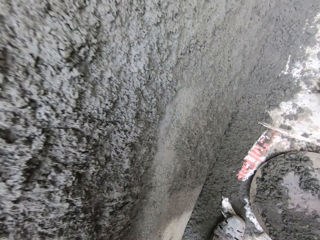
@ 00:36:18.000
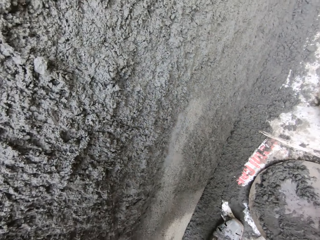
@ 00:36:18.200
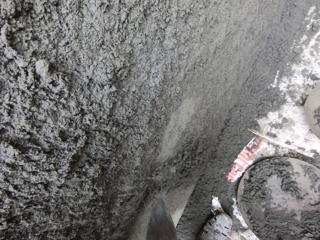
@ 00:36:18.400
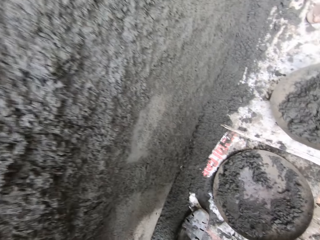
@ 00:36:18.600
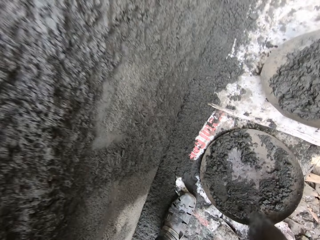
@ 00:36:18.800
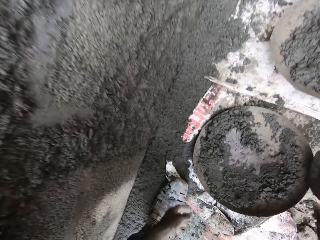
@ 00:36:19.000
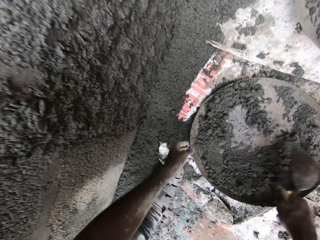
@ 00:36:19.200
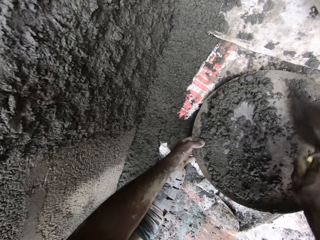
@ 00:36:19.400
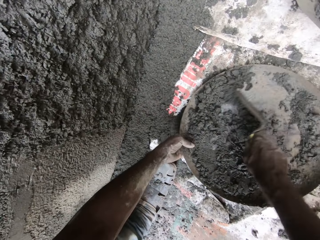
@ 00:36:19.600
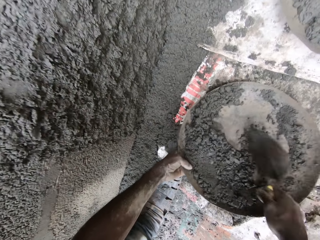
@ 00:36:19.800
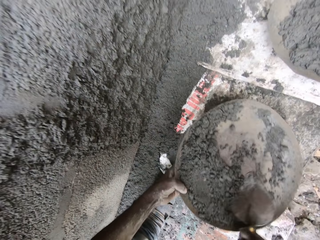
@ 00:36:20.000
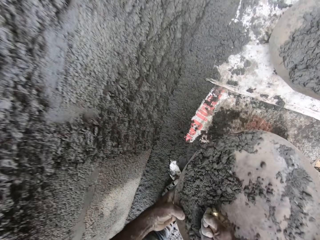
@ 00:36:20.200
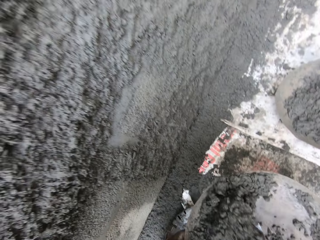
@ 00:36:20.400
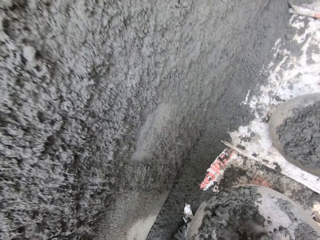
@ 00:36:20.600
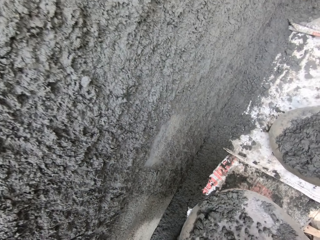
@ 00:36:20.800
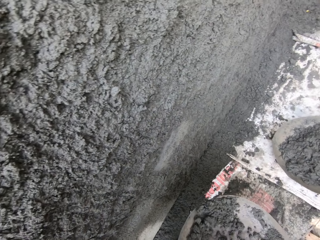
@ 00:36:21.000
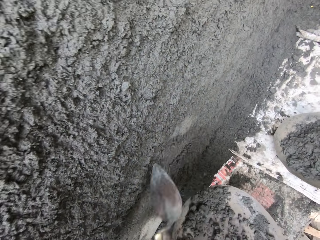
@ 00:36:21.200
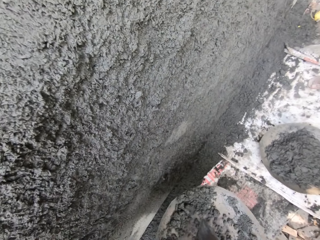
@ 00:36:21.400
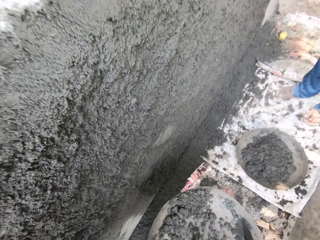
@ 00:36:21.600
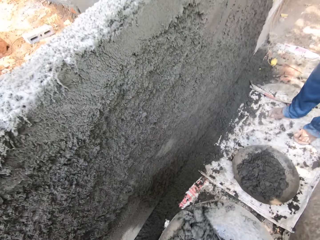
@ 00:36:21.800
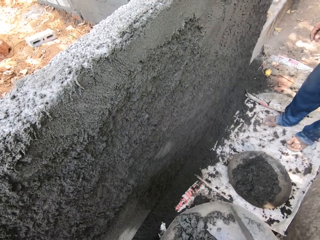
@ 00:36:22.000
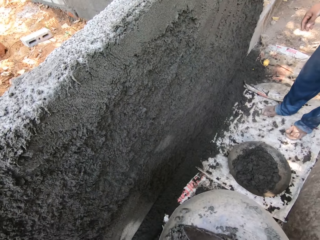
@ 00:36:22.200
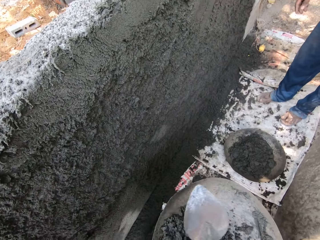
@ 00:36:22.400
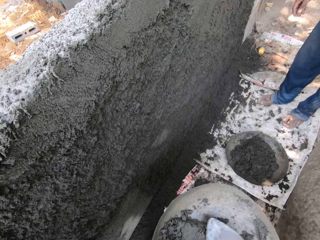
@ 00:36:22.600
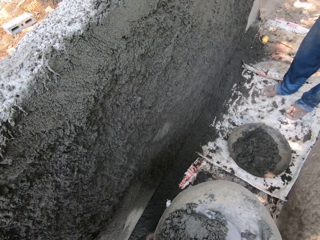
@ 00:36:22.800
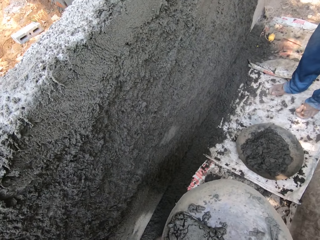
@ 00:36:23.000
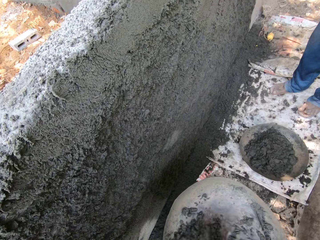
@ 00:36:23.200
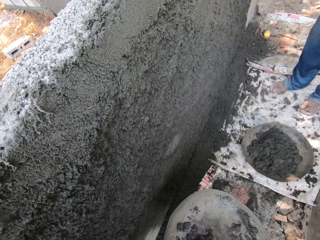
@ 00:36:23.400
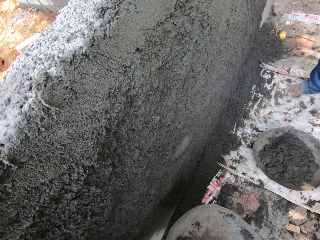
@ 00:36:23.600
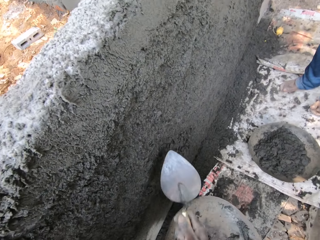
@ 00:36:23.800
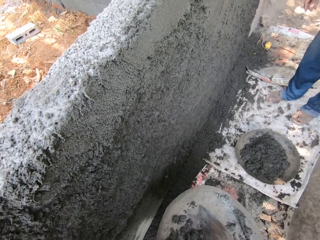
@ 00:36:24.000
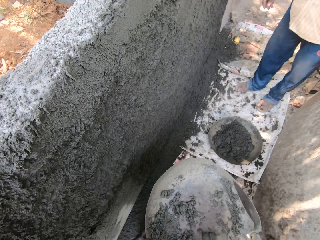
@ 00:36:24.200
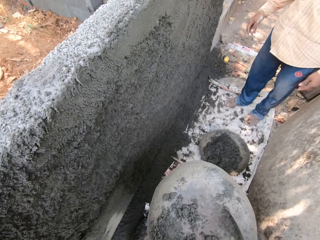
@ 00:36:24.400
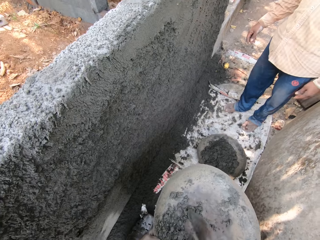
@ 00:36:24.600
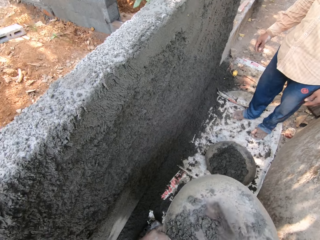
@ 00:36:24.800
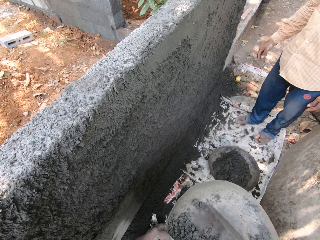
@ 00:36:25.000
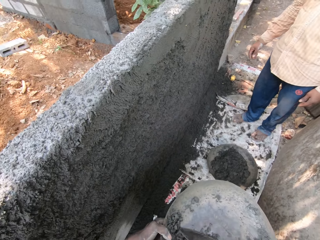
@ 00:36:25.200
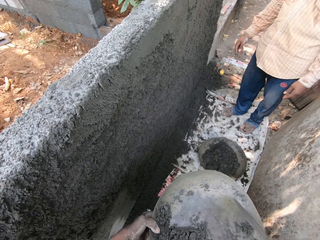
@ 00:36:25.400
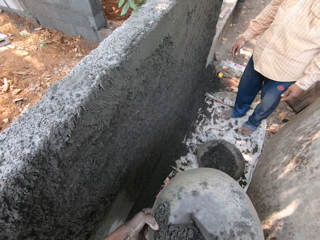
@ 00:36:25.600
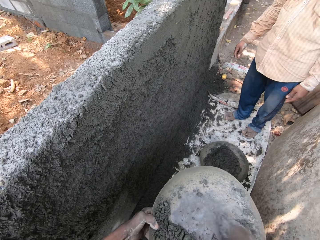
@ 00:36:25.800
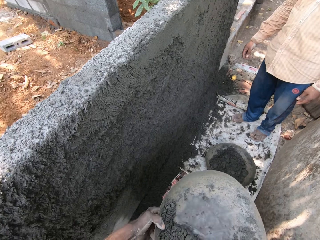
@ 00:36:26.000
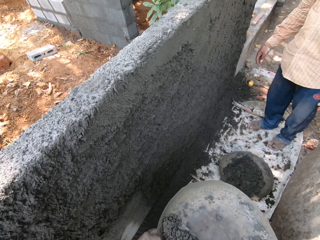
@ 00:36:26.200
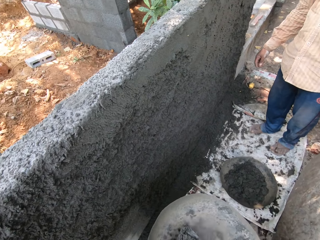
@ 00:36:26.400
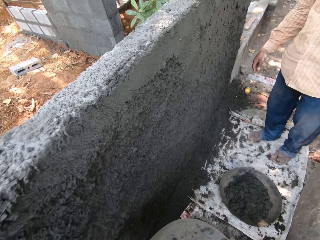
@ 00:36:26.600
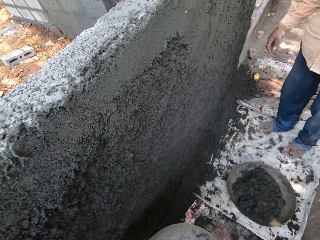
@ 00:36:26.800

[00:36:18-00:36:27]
The camera wearer throws the mortar on the hand trowel by the wall. He carries the head pan from the ground. He scoops some mortar inside the head pan with a hand trowel in his right hand. He throws the mortar on the hand trowel by the wall. He scoops some mortar inside the head pan with the hand trowel in his right hand. He throws the mortar on the hand trowel by the wall. He scoops some mortar inside the head pan with the hand trowel in his right hand.

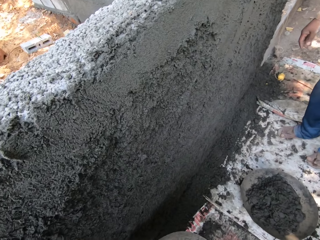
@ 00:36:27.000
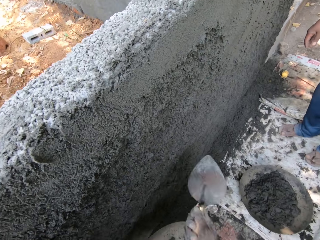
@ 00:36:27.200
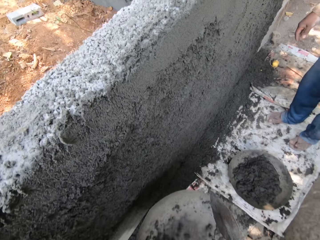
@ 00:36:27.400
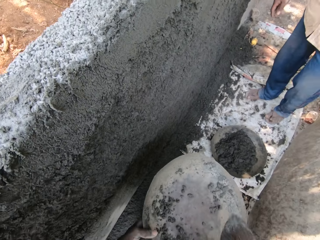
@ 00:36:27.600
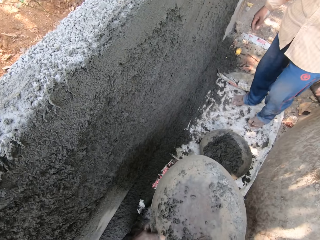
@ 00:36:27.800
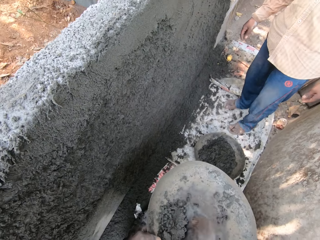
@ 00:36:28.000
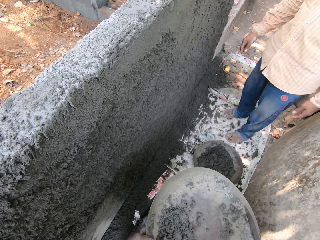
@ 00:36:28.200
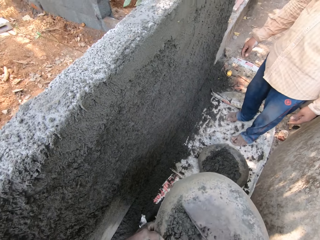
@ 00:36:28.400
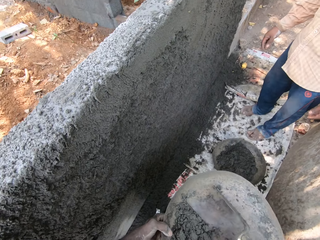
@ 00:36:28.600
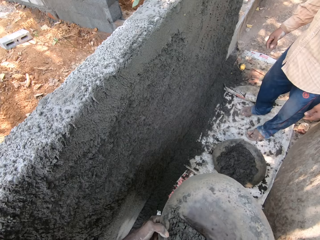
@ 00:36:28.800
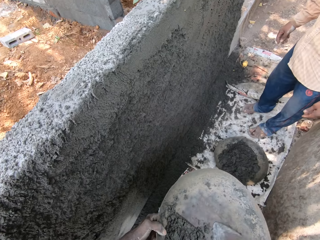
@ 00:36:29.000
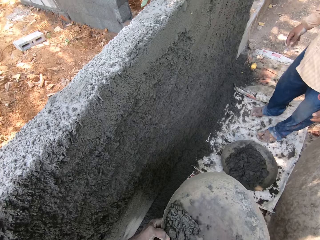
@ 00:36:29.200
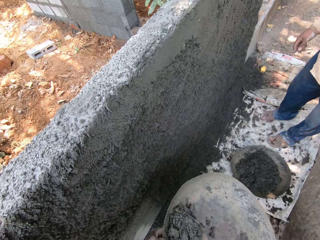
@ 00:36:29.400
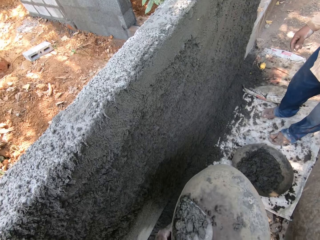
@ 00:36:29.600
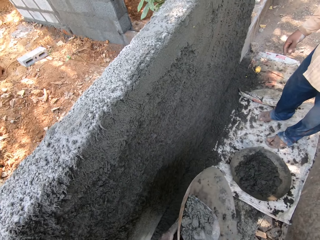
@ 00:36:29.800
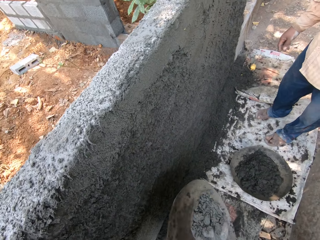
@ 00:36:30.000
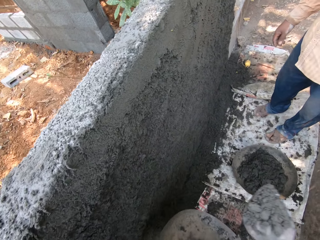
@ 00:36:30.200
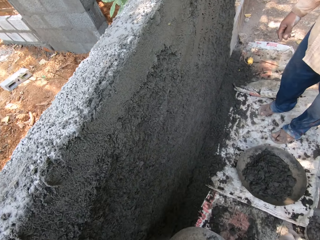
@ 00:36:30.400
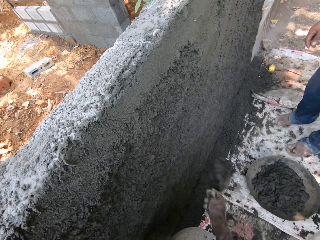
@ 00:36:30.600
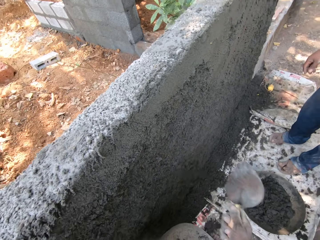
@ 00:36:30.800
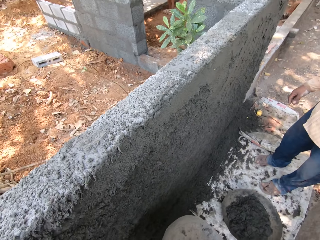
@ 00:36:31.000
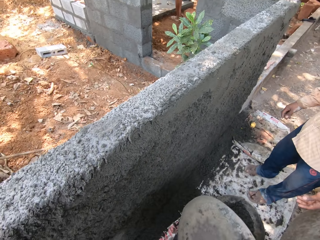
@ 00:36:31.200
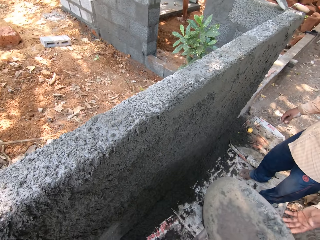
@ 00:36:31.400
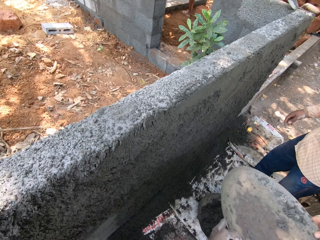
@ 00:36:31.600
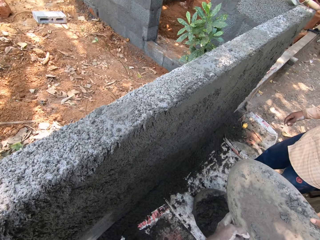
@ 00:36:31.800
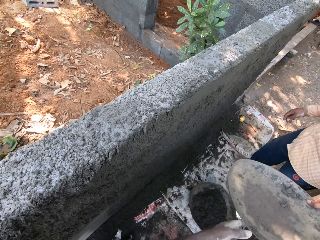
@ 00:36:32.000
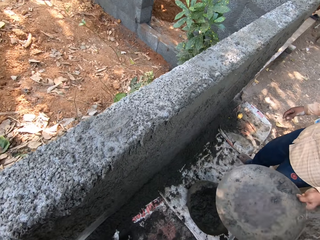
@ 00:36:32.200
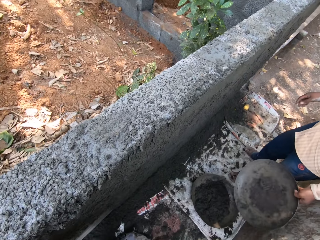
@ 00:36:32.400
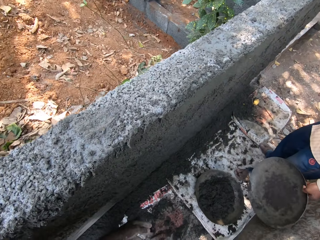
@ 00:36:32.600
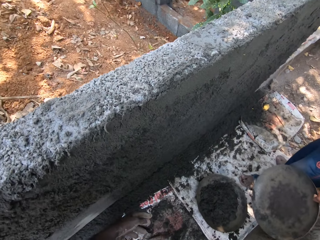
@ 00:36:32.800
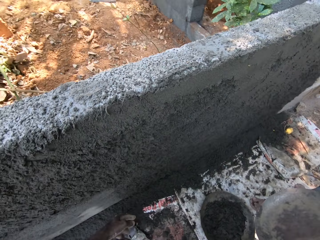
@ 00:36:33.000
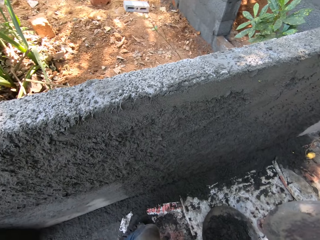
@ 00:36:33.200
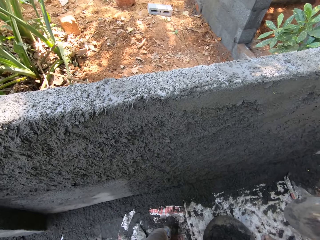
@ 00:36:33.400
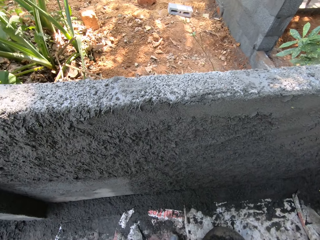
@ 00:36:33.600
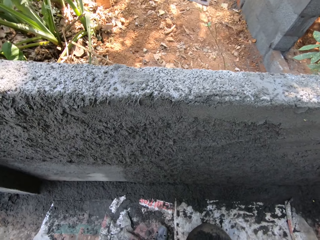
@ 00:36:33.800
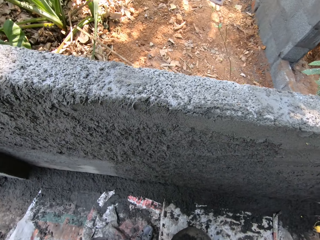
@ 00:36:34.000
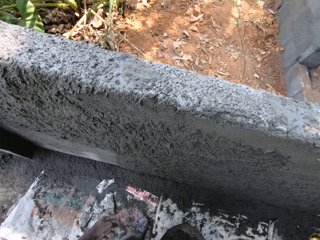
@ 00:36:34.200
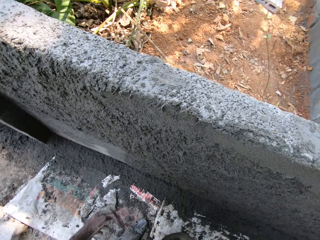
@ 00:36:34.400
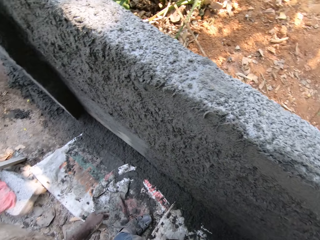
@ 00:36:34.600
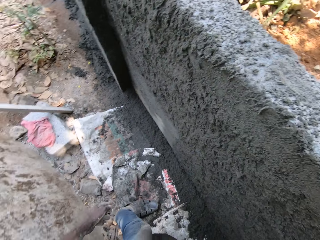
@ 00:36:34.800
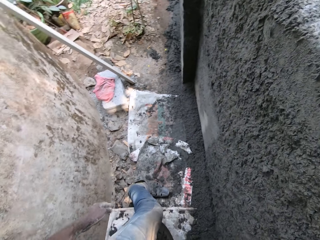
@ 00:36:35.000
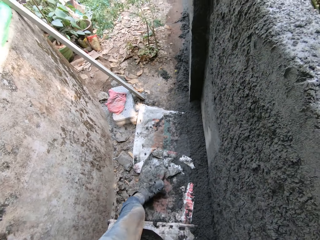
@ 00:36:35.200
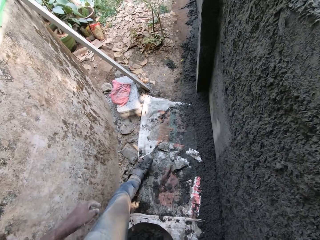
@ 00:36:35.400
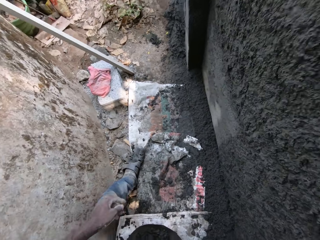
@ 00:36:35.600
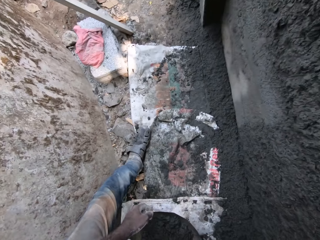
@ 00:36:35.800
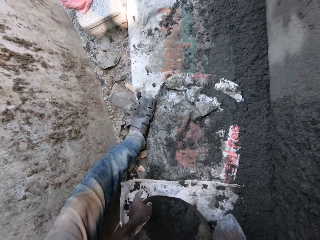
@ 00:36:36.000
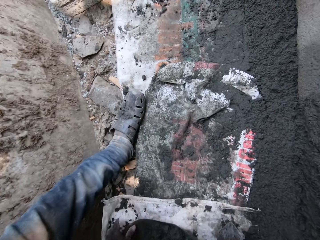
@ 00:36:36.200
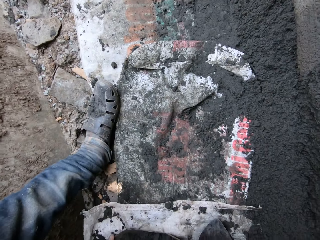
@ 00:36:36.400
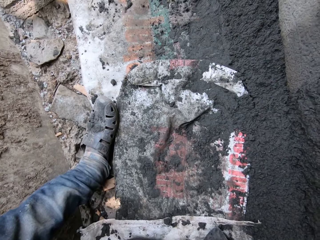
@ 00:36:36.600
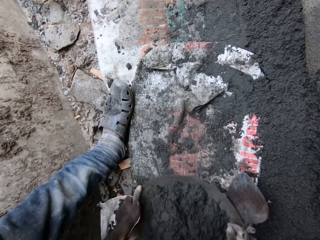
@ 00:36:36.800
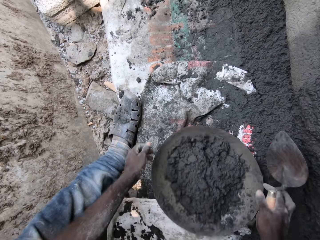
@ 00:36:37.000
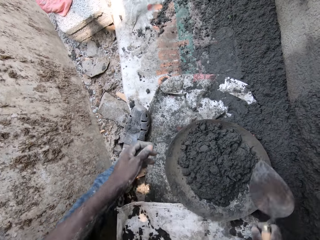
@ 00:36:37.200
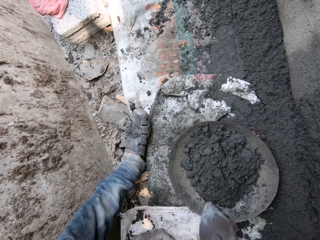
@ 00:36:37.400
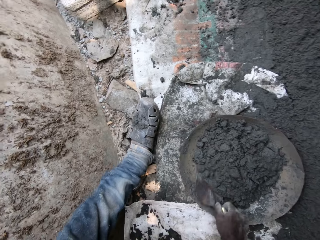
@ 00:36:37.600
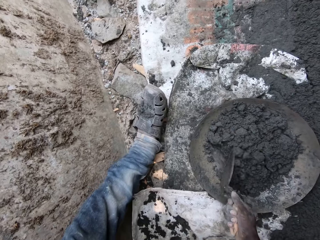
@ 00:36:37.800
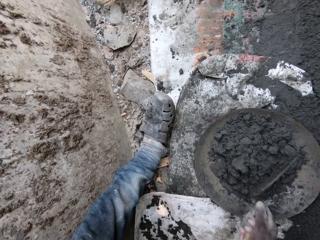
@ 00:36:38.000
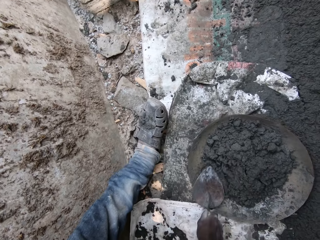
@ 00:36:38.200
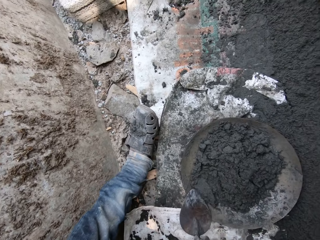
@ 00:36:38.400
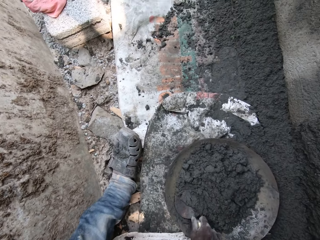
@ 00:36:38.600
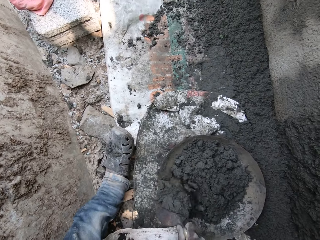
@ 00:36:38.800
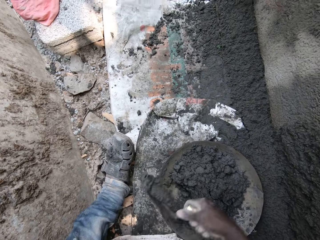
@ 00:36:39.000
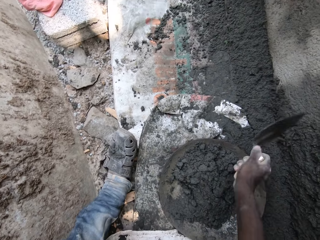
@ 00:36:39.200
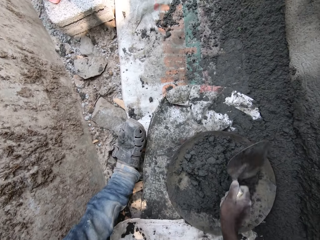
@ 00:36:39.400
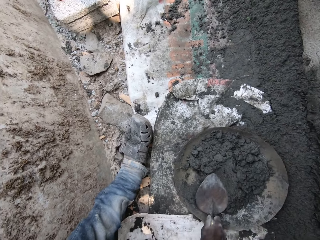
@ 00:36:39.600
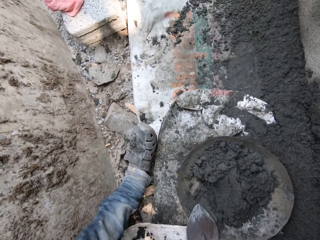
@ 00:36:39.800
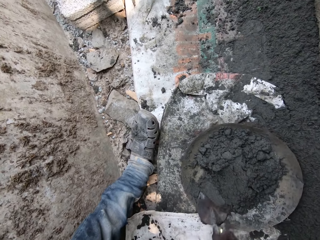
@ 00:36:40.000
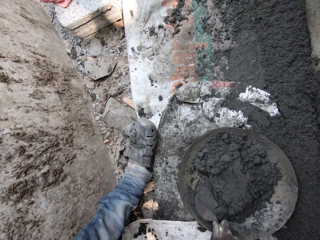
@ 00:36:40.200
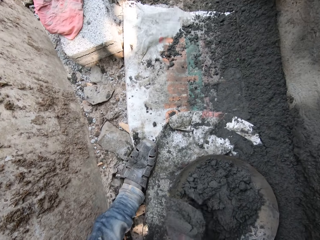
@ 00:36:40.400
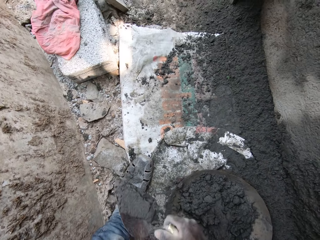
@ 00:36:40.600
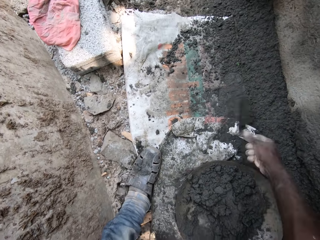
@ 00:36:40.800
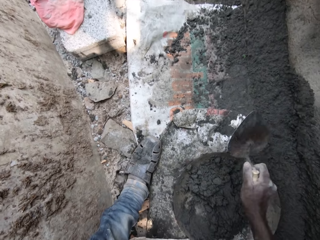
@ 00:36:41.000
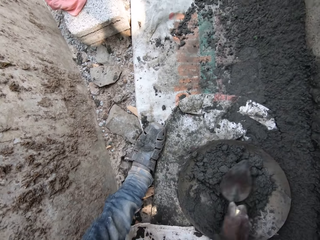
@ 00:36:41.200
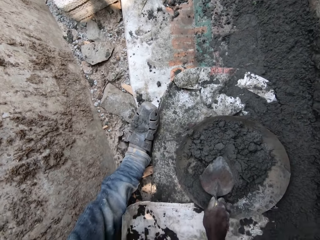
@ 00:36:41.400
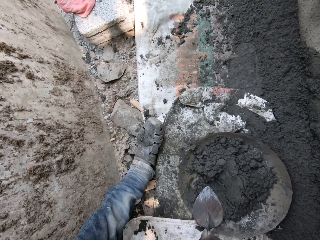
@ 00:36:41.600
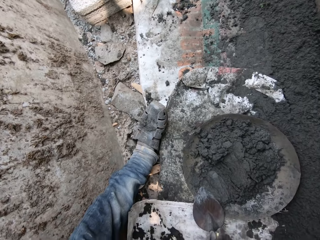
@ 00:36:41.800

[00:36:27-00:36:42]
The camera wearer throws the mortar on the hand trowel by the wall. He scoops some mortar inside the head pan with the hand trowel in his right hand. He scoops the mortar again. He throws the mortar on the hand trowel by the wall. He gives the head pan in his hands to a man. The camera wearer moves the head pan of mortar on the ground with his left hand. He picks concrete in a basin. He adjusts the mortar inside the head pan with the hand trowel. He mixes the concrete with the brick trowel. He scoops some mortar inside the head pan with the hand trowel in his right hand. He throws the mortar on the hand trowel by the wall. He scoops some mortar inside the head pan with the hand trowel in his right hand. He throws the mortar on the hand trowel by the wall.
